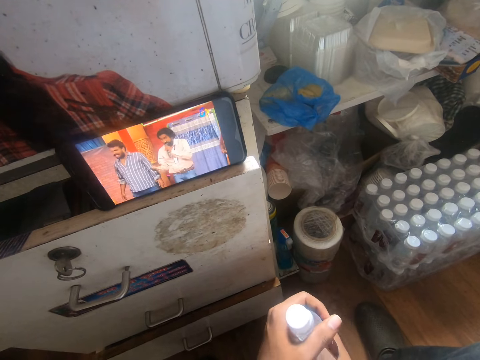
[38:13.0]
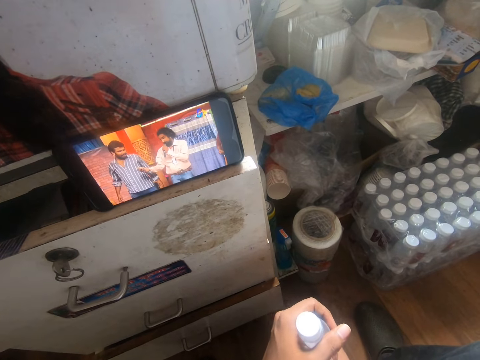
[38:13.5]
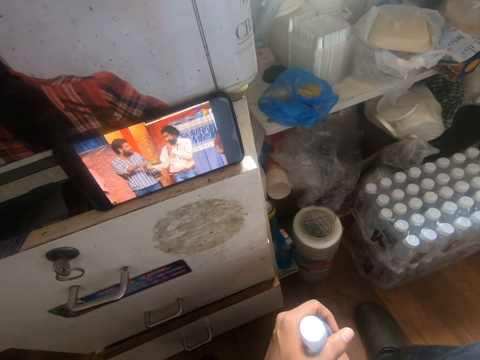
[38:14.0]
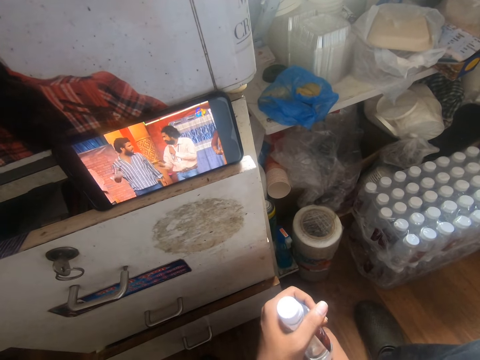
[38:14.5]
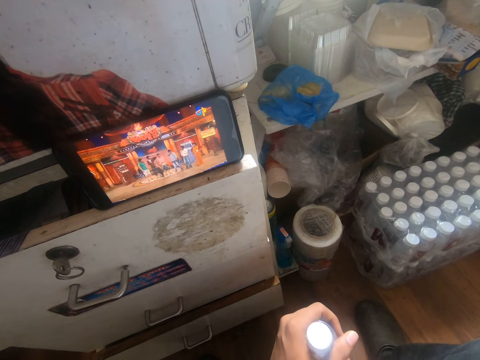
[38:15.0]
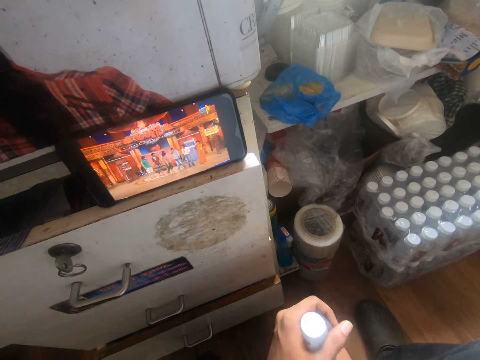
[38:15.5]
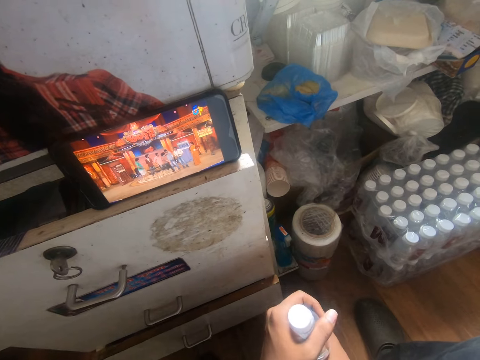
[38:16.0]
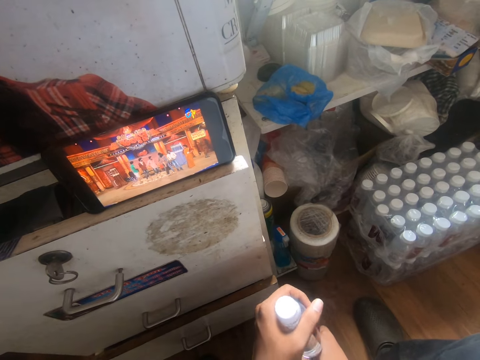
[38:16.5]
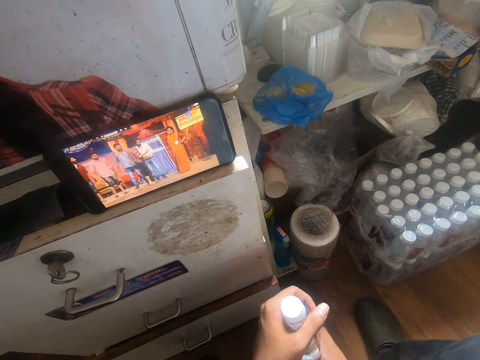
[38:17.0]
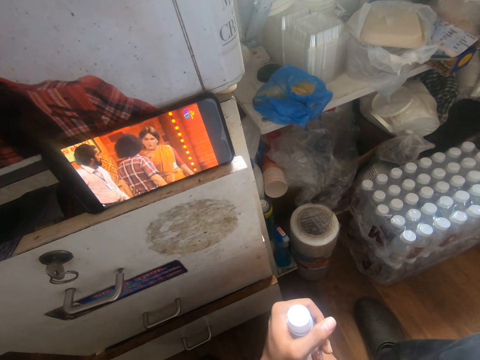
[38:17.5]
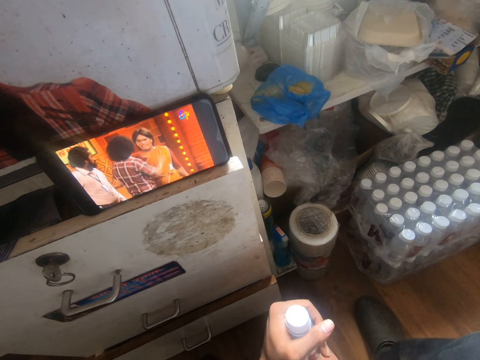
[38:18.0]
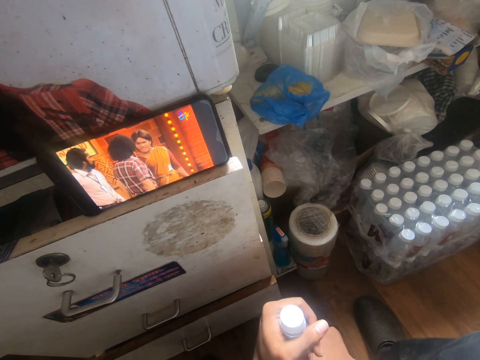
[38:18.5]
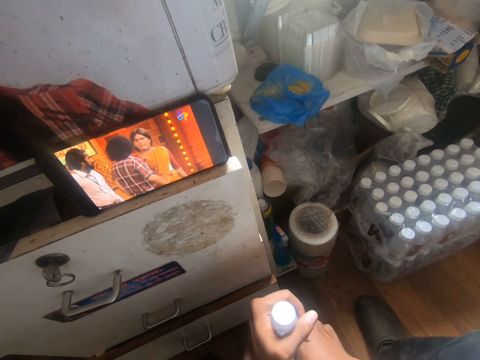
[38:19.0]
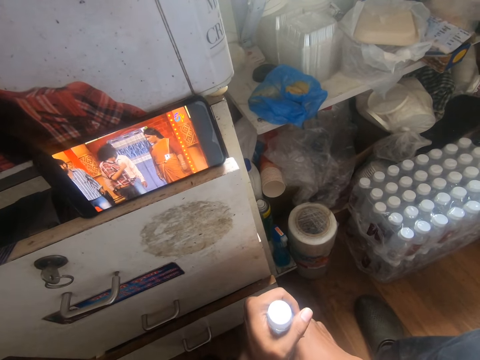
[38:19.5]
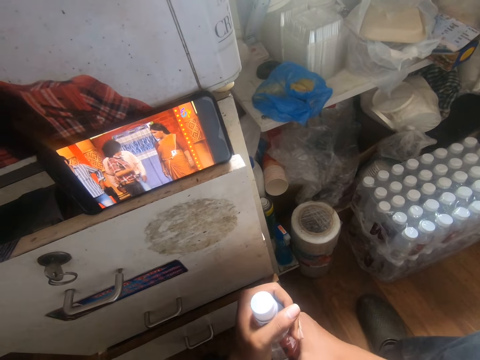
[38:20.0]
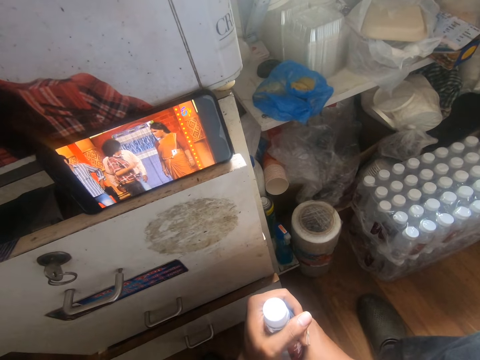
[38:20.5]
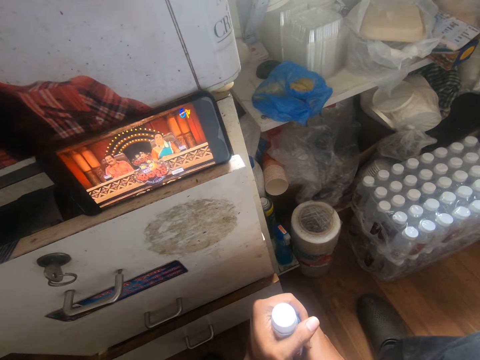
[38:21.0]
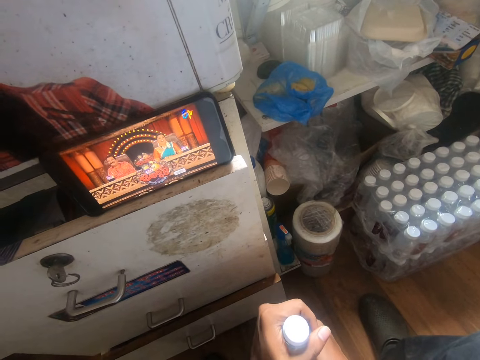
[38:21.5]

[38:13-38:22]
The camera wearer removes the bottle from his right hand with his left hand. He holds the bottle with both hands.

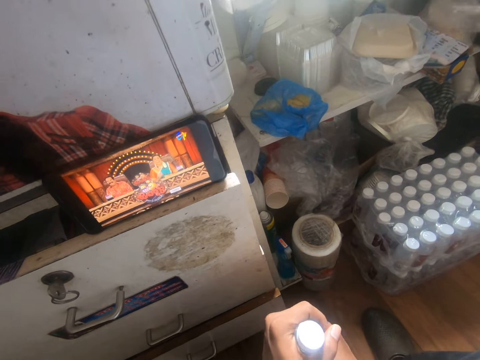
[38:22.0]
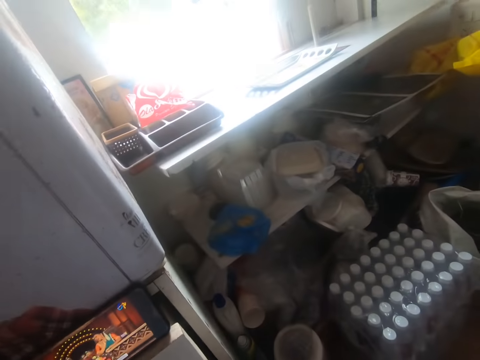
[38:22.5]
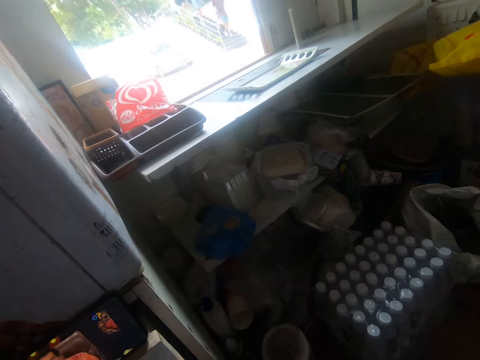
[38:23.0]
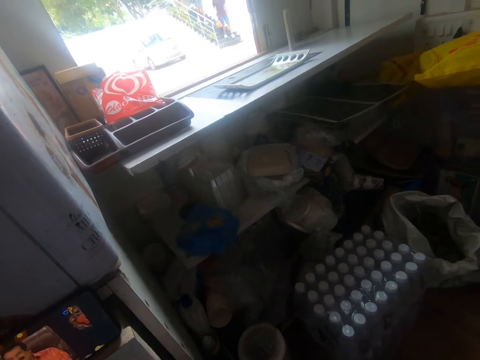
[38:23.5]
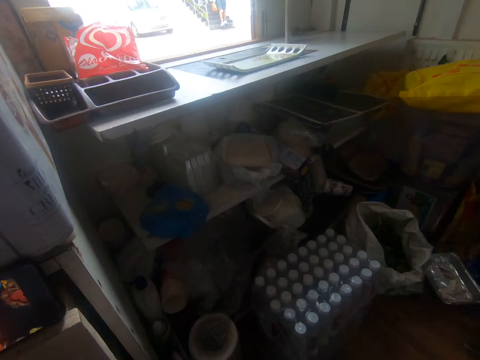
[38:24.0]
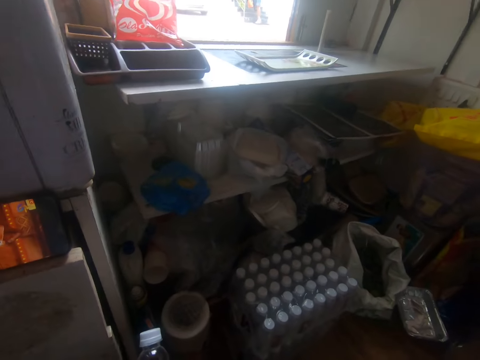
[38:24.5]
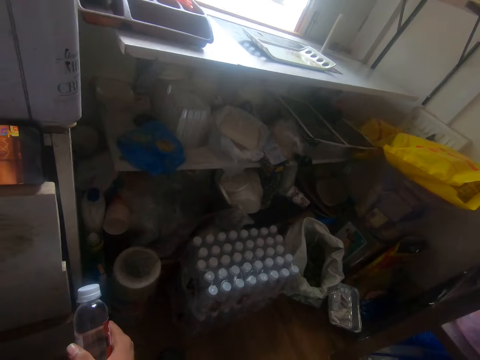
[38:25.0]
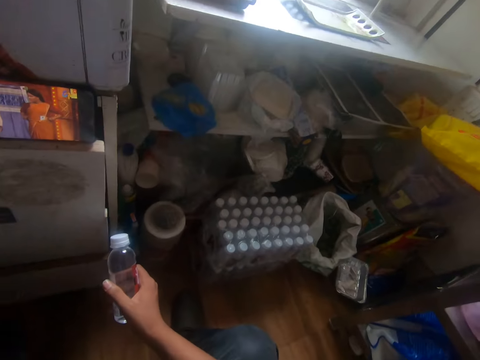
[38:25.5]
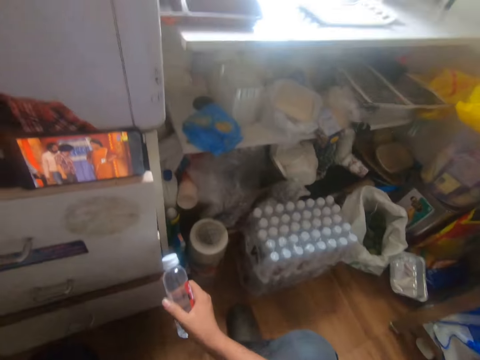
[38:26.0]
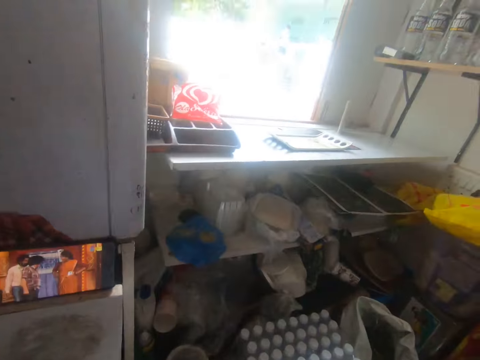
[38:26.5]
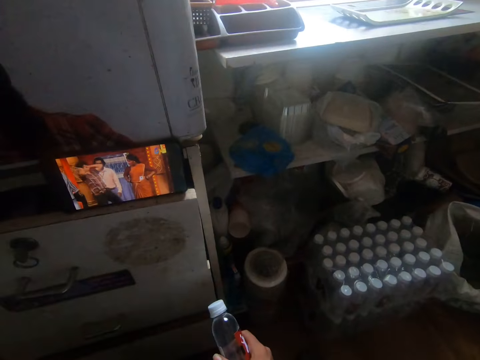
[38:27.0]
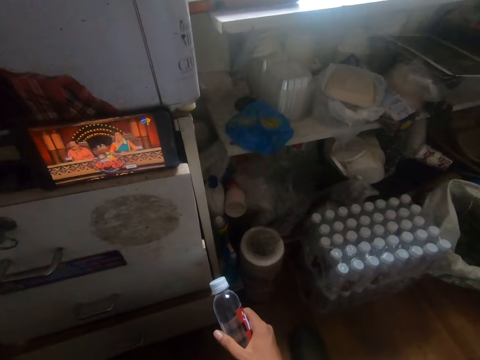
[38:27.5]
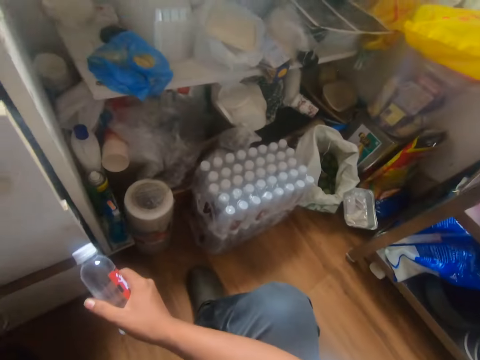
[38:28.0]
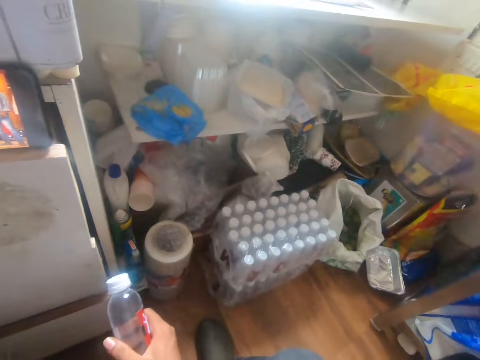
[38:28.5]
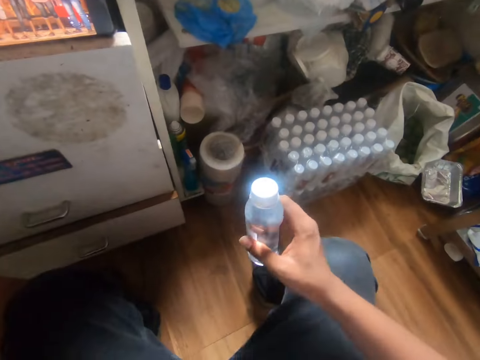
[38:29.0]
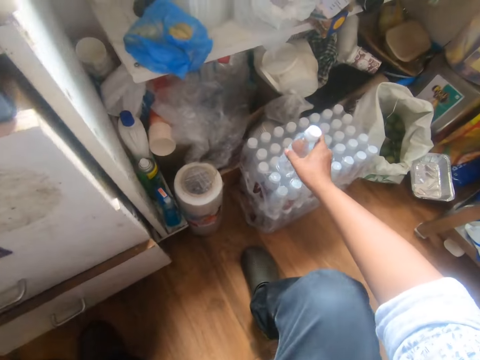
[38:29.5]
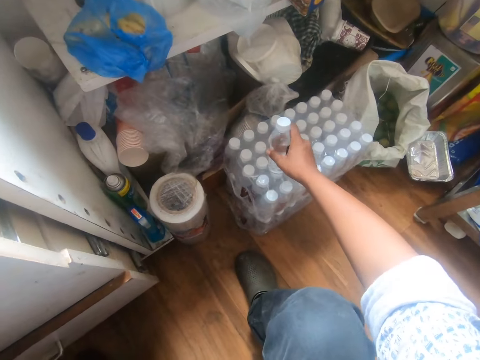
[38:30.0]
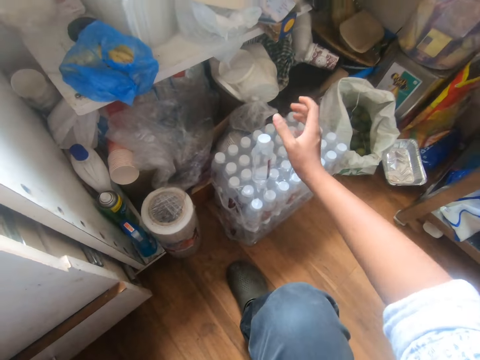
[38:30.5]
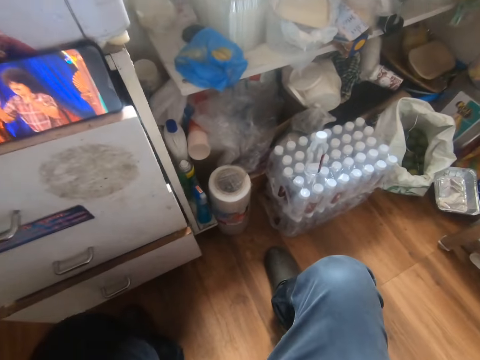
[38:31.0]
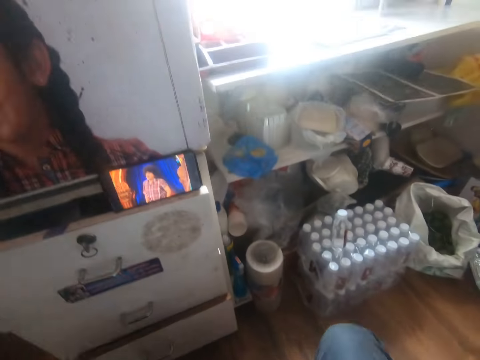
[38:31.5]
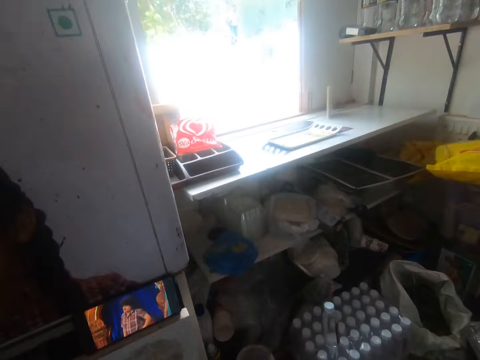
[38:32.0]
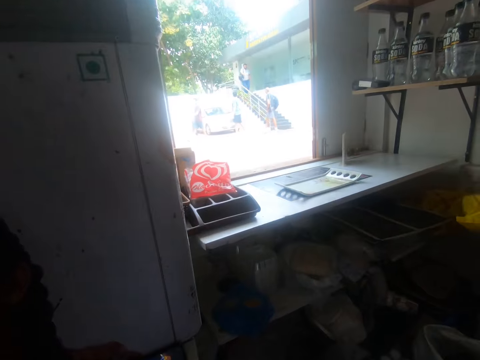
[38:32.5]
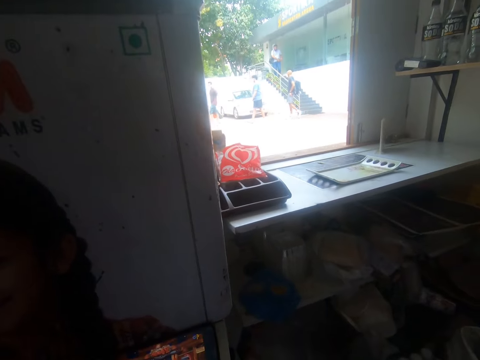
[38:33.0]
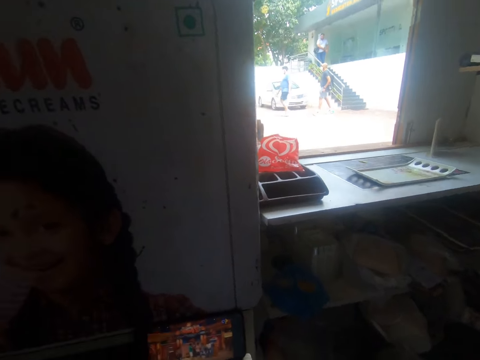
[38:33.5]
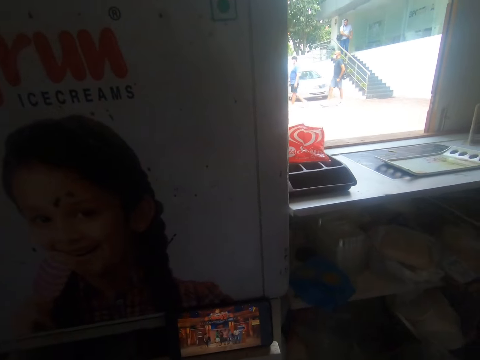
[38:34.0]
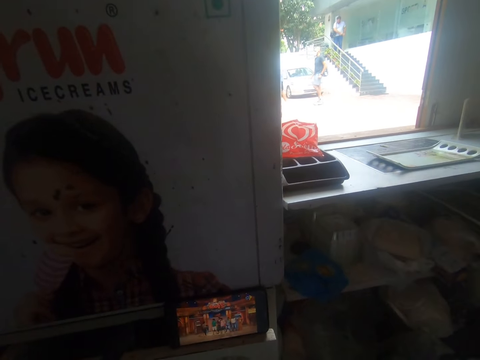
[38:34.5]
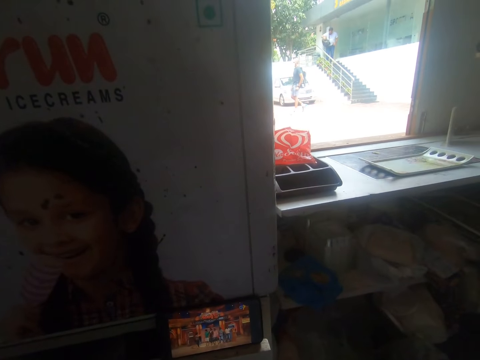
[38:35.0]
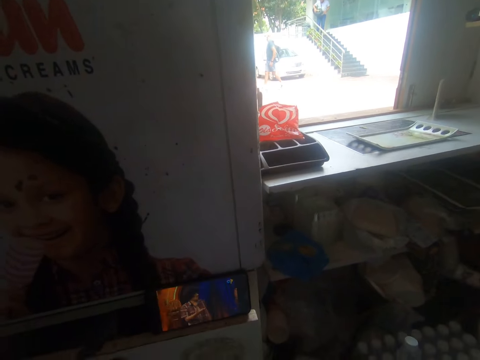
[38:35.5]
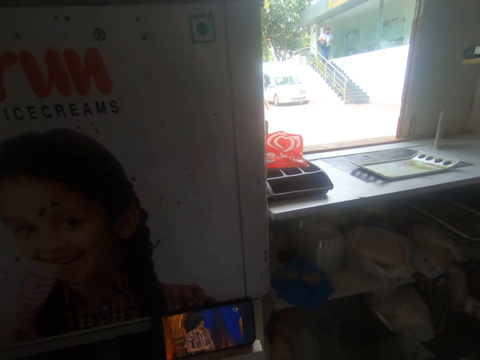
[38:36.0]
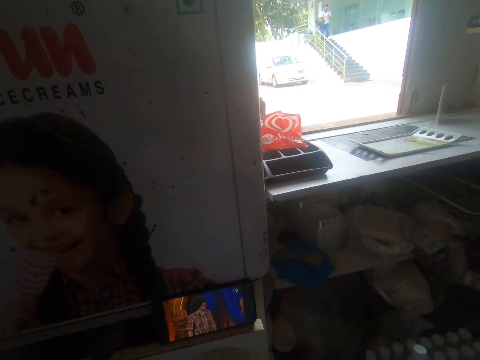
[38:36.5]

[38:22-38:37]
The camera wearer looks around. They pick a bottle. They place the bottle on a pack of bottles on the floor. They fix the camera.

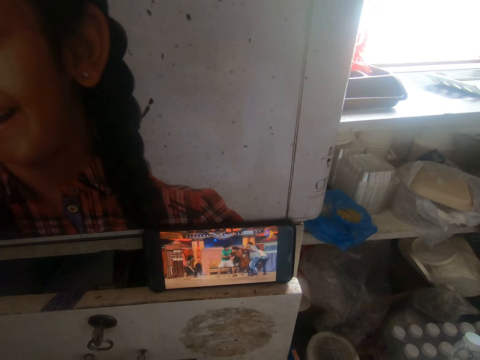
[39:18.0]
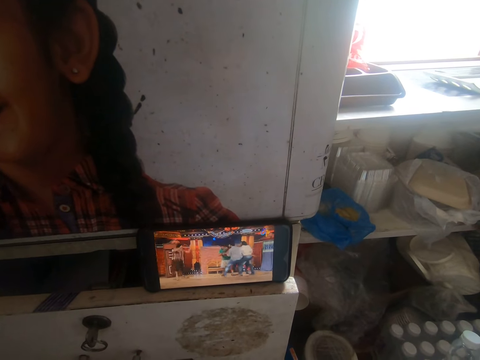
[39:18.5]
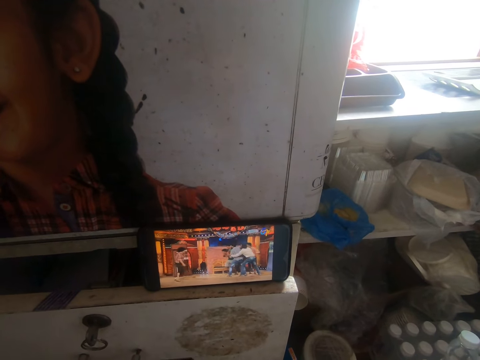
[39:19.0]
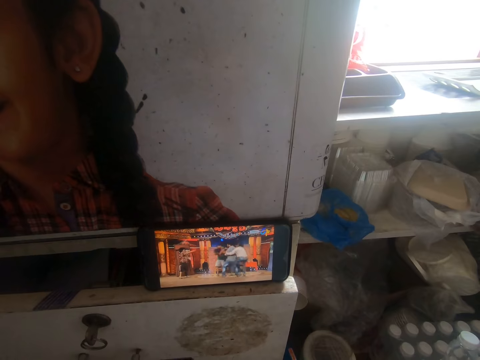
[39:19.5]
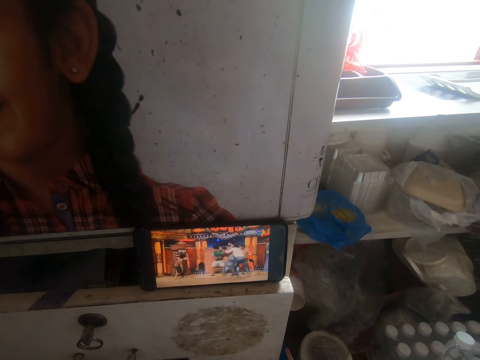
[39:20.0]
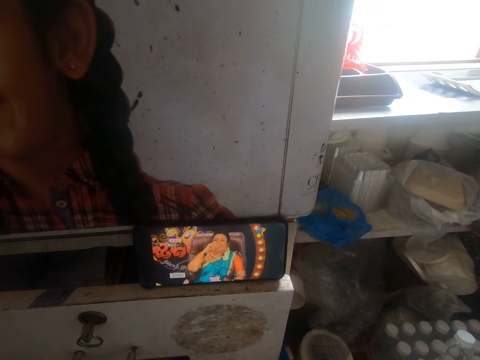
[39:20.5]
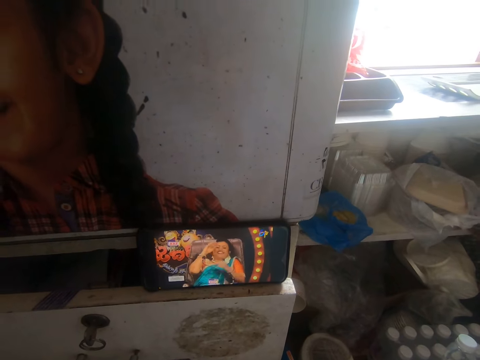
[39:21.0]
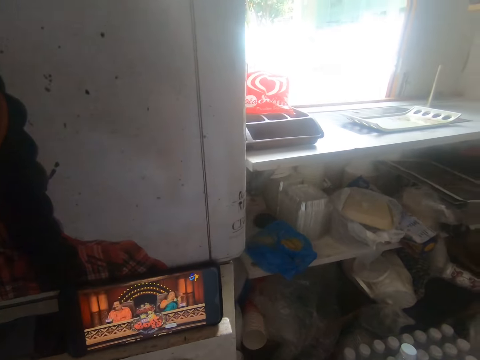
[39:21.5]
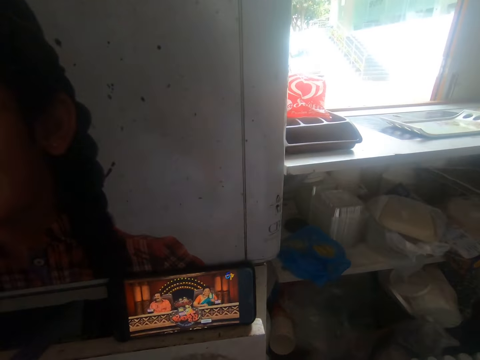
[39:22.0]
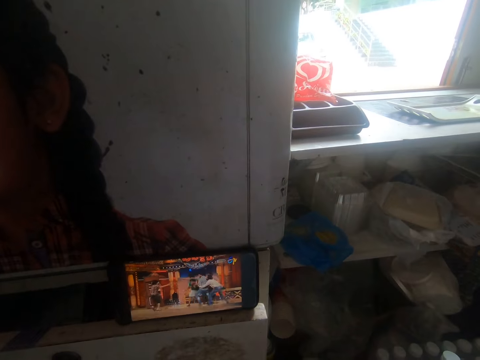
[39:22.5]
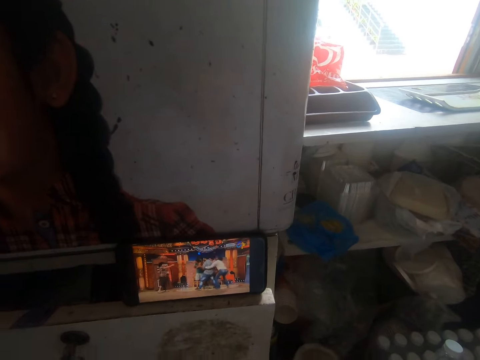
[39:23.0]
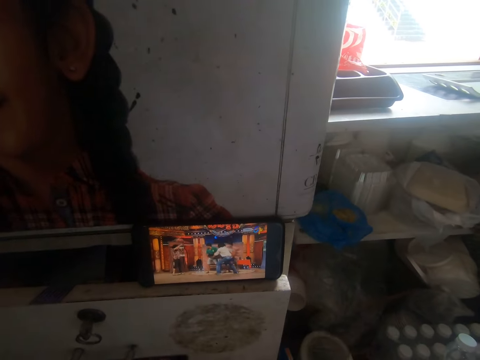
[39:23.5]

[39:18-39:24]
The camera wearer watches a movie.
